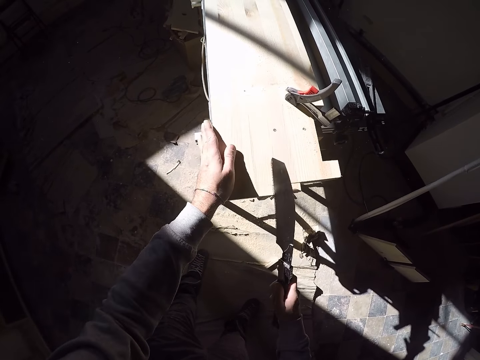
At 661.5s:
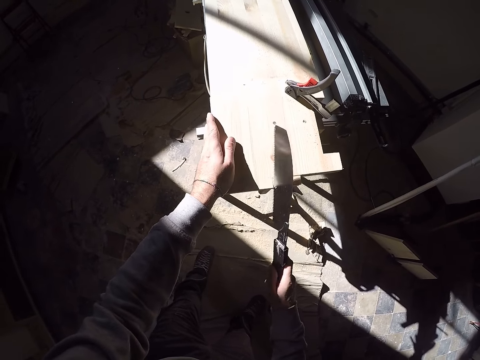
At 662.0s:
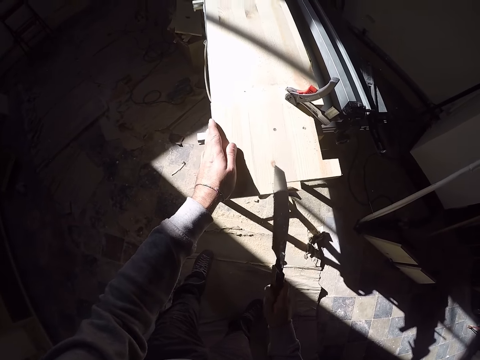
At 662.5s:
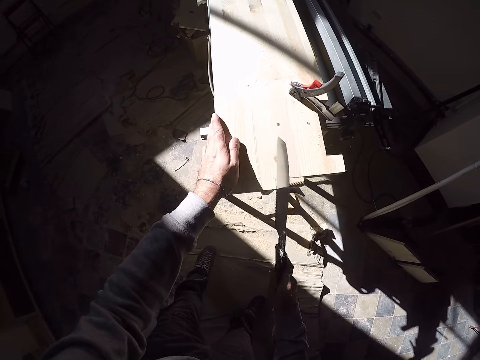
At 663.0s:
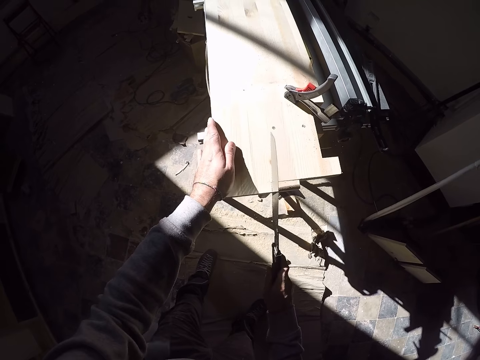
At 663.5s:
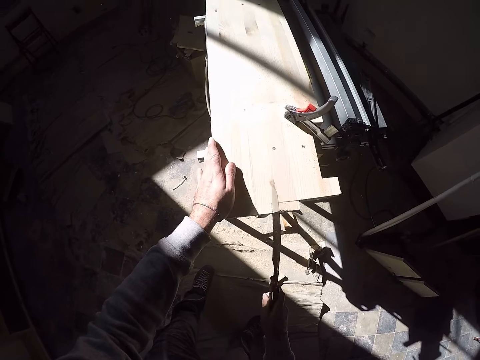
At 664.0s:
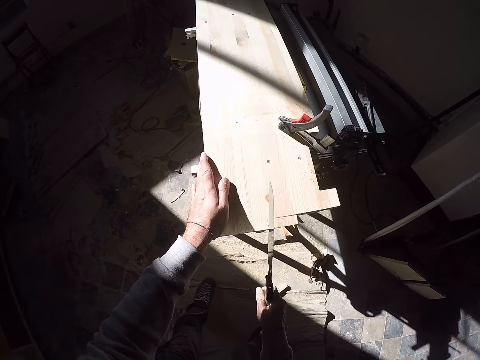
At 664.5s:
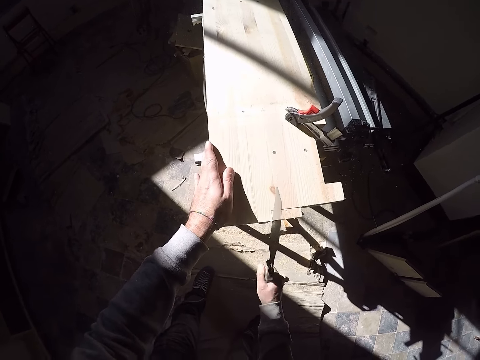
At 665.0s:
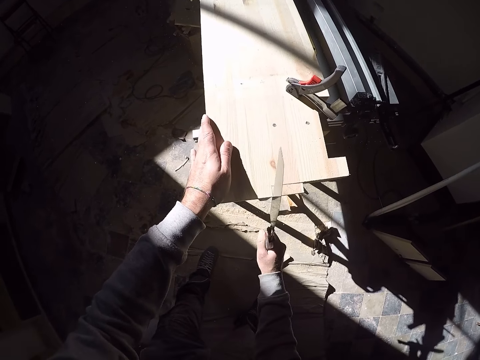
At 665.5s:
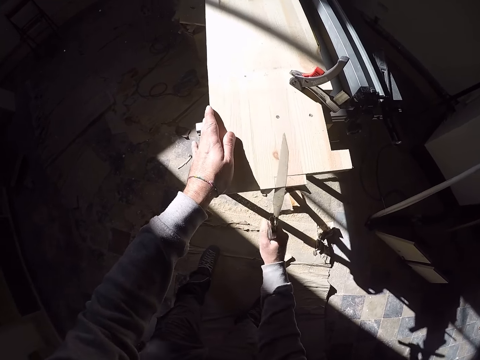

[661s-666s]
The camera wearer holds the plank to the jointer with his left hand and cuts the plank on the jointer with the handsaw in his right hand.

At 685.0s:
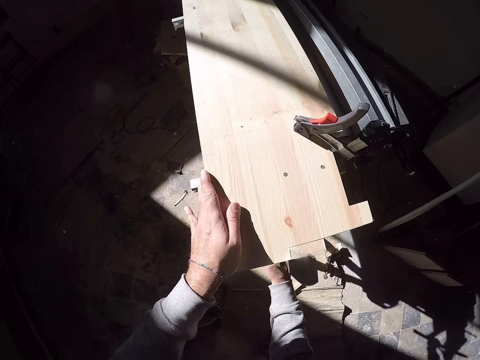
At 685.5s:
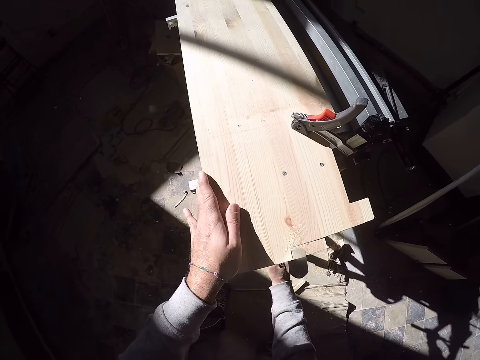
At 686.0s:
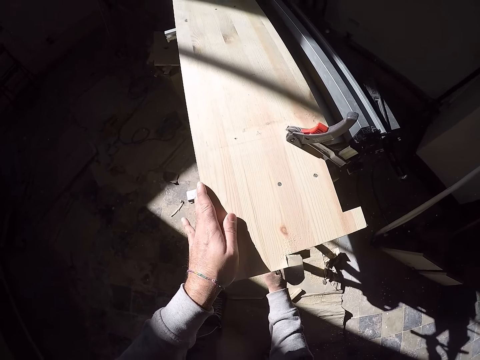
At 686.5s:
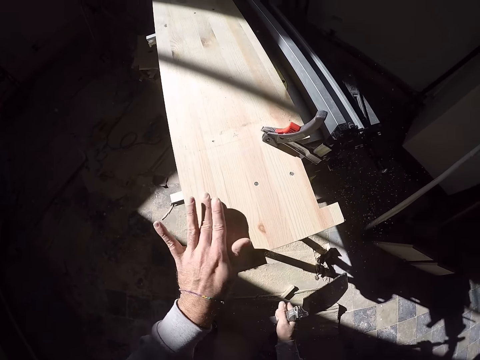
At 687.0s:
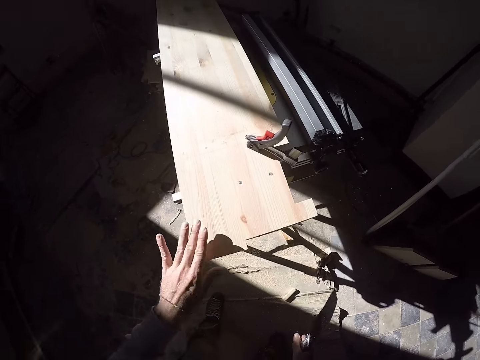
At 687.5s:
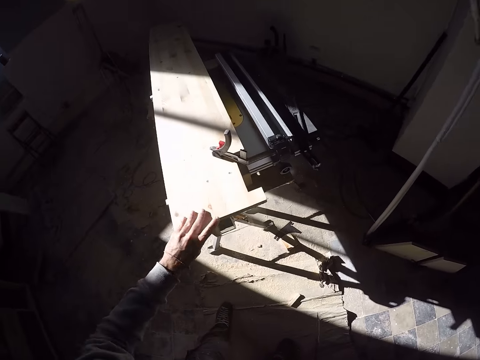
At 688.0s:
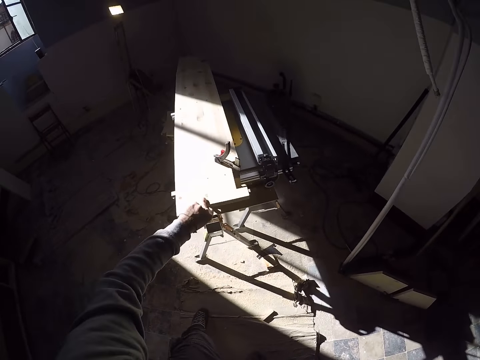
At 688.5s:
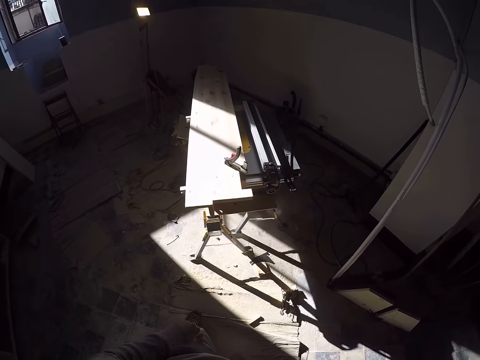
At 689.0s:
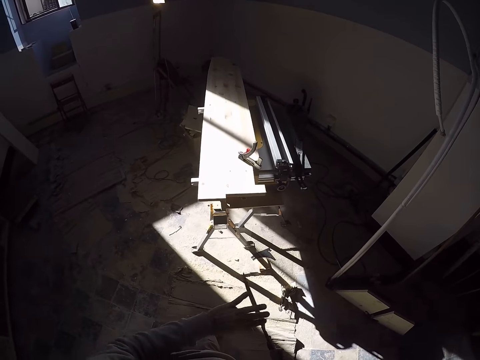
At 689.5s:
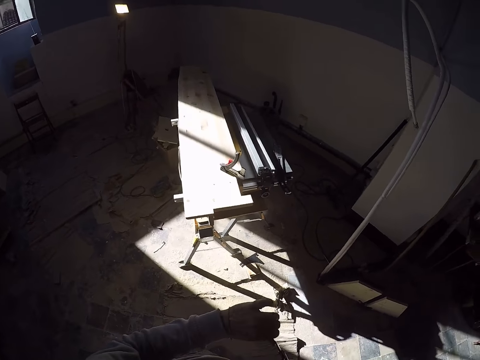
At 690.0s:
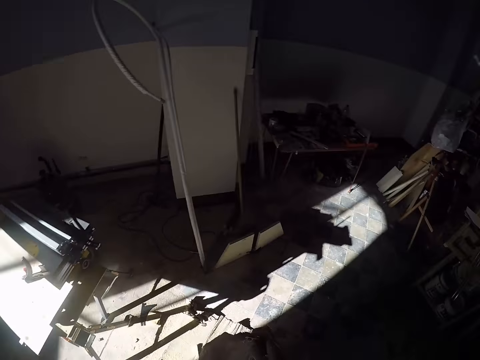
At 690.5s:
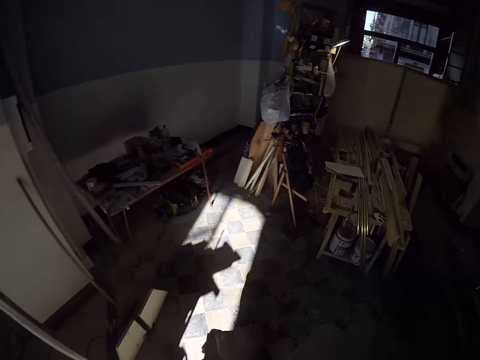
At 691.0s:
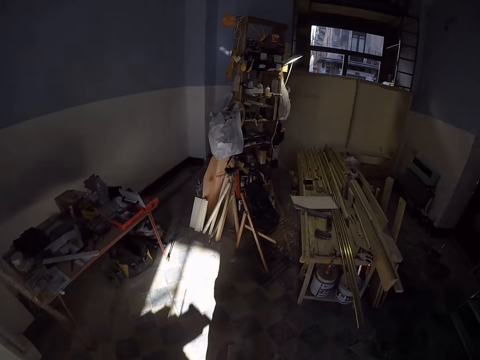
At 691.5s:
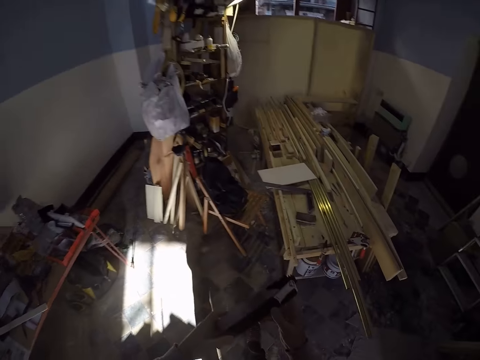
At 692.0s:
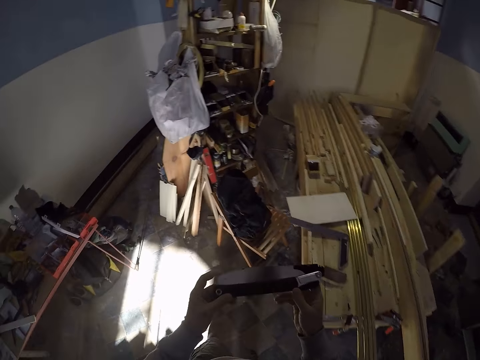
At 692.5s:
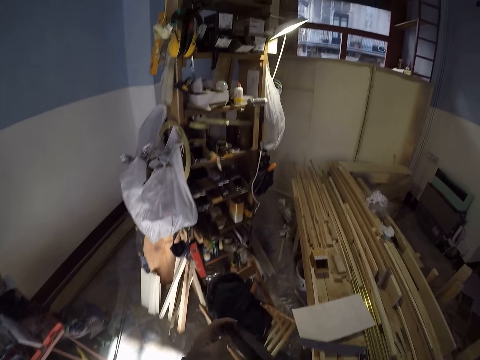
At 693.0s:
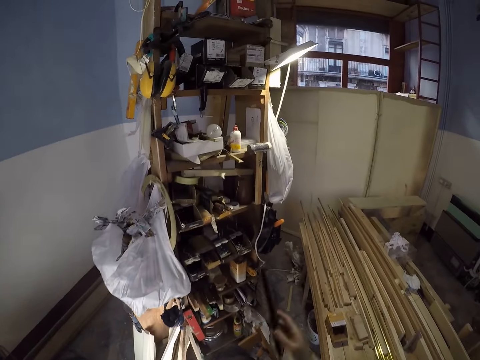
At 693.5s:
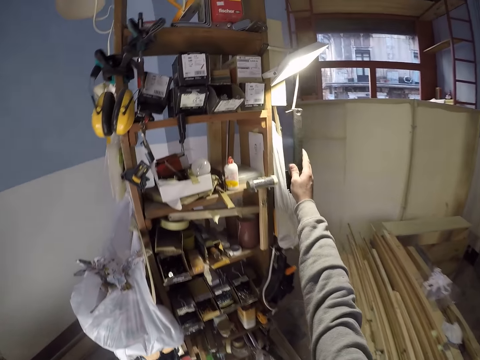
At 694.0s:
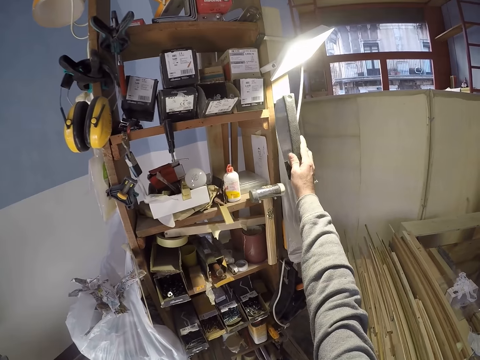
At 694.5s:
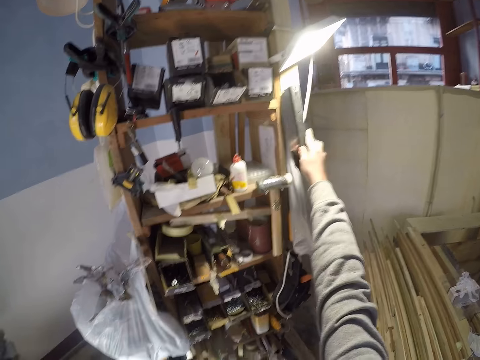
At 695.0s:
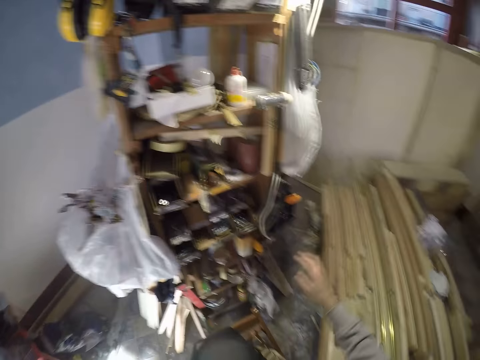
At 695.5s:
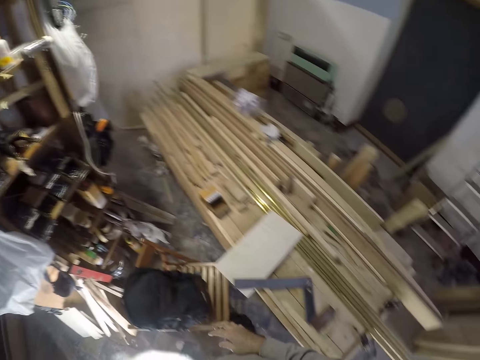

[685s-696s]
The camera wearer dusts the plank on the jointer with his left hand. He supports the handsaw in his right hand with his left hand. He walks from the jointer to a shelf in the workshop. He hangs the handsaw on the shelf with his right hand.

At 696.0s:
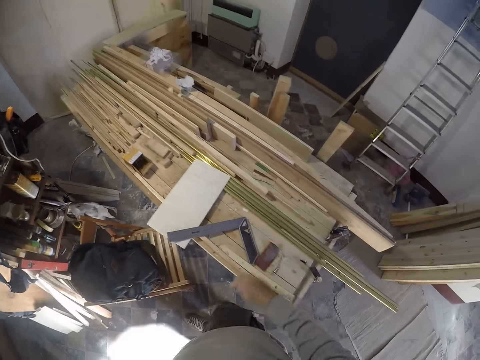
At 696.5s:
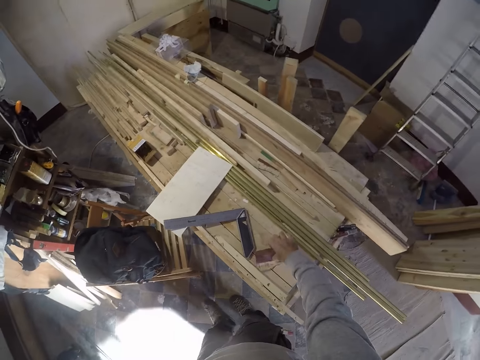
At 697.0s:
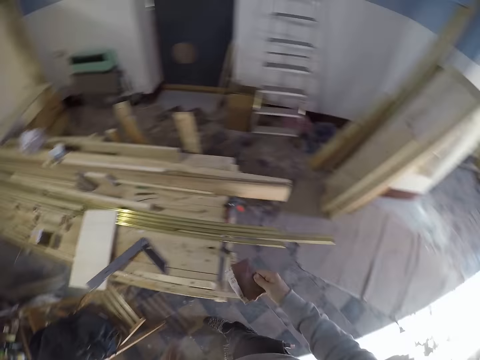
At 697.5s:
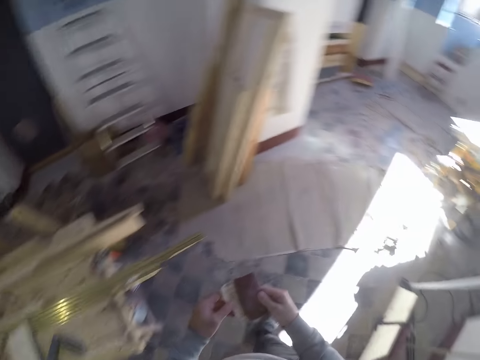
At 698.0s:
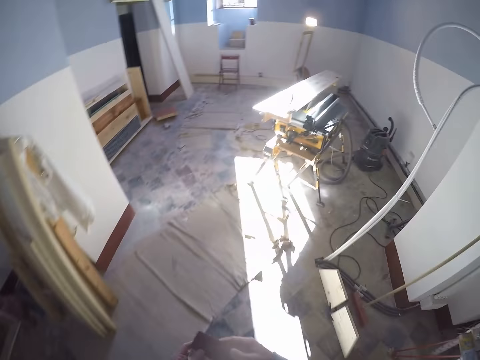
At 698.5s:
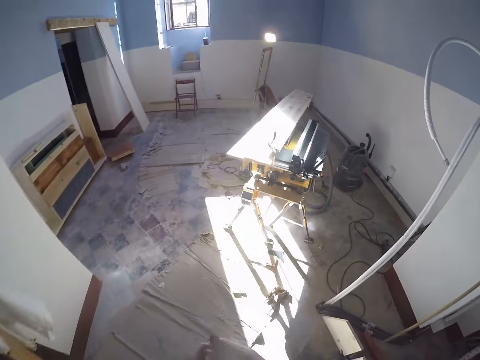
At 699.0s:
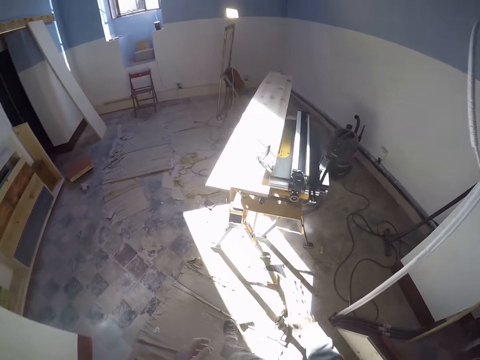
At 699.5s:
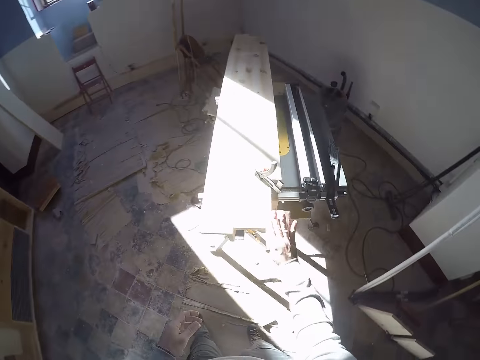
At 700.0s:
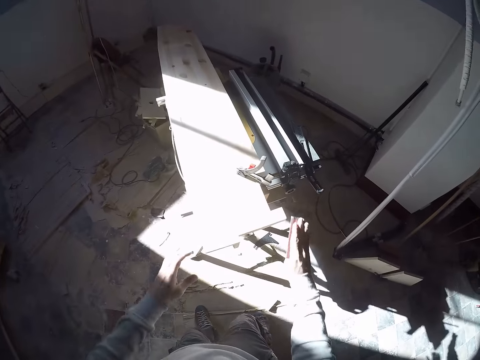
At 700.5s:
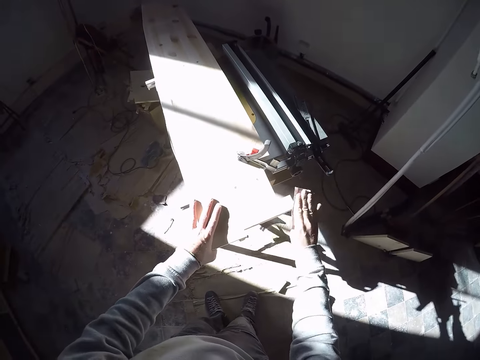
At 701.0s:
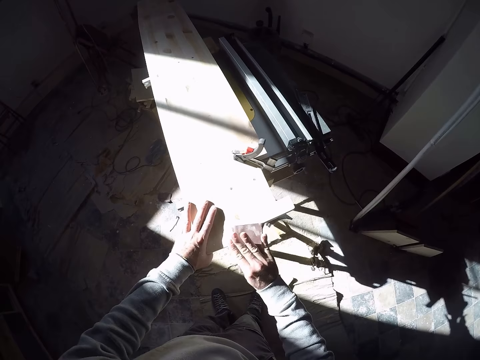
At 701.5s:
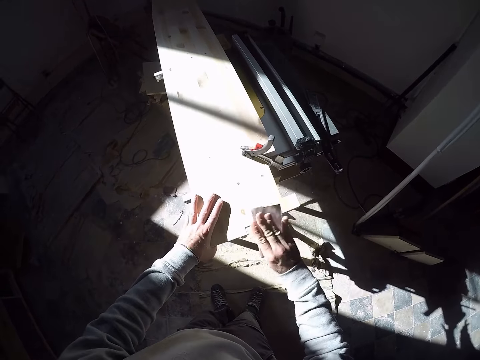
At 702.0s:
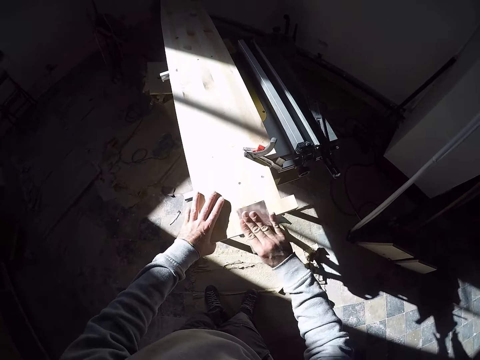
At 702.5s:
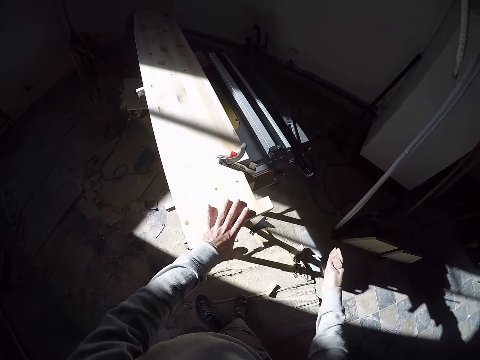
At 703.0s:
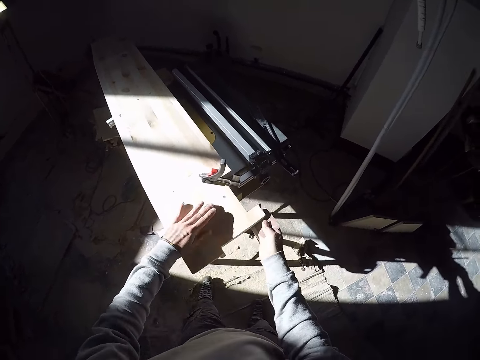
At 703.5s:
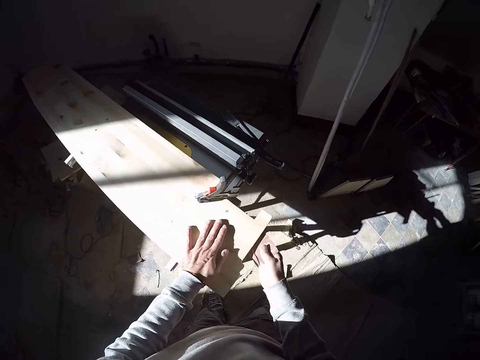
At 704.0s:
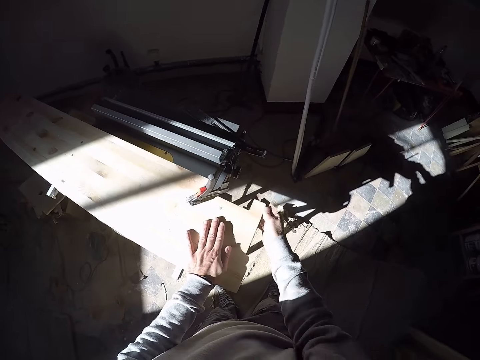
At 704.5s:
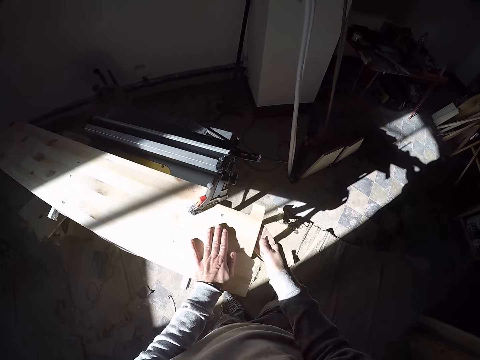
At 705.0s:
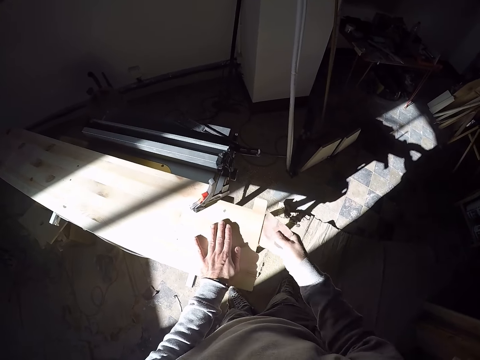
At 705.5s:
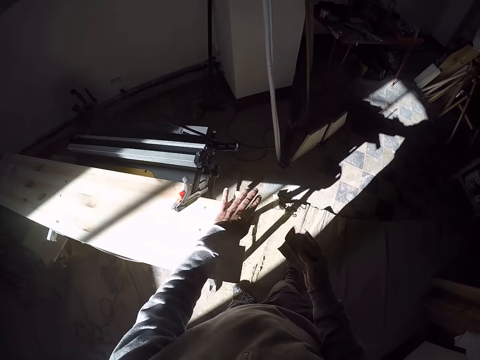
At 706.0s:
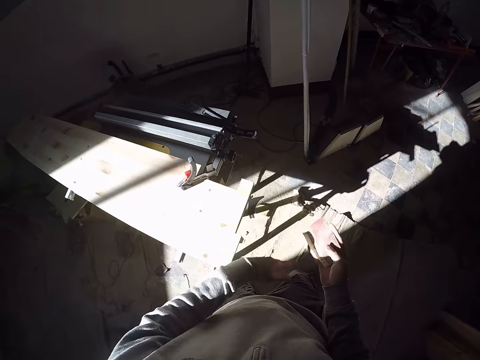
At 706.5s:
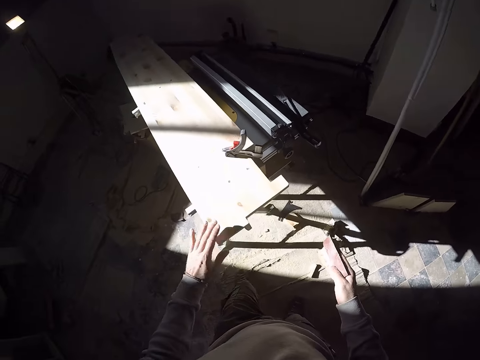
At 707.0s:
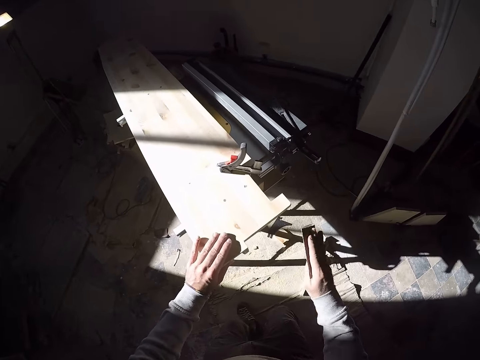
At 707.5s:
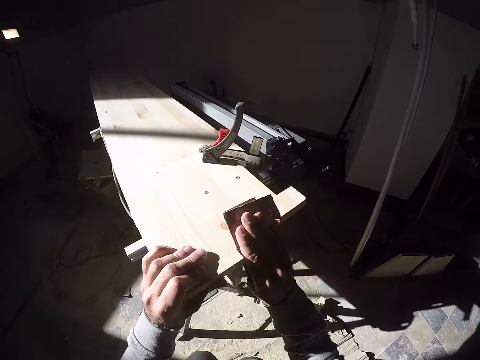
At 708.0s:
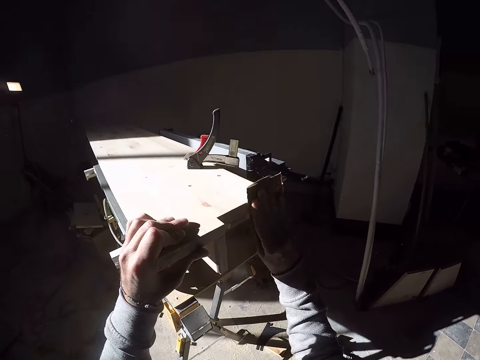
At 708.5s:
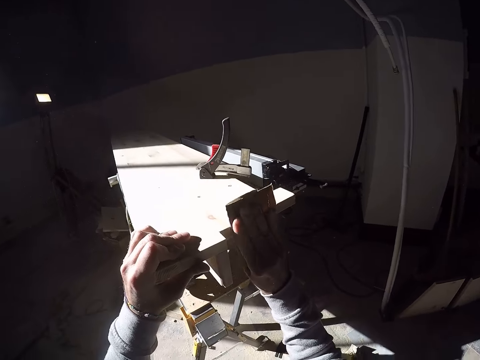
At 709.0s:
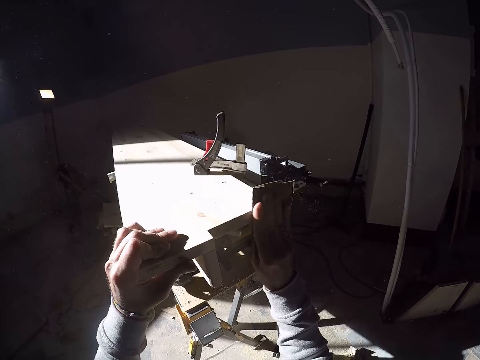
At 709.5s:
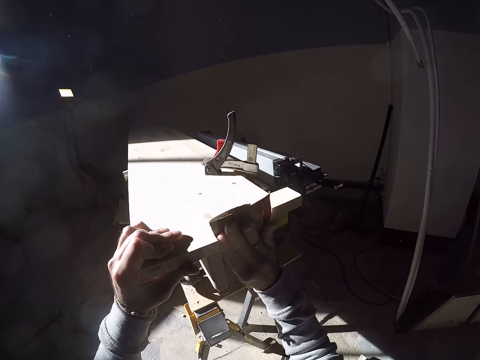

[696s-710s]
The camera wearer picks up sandpaper from a pile of planks with his right hand. He holds the sandpaper with both hands. He walks in the workshop. He files the edge of the plank on the jointer with the sandpaper in his right hand. He holds the plank to the jointer with his left hand. He dusts the sandpaper in his right hand with his left hand. He holds the plank to the jointer with his left hand. He files the plank on the jointer with the sandpaper in his right hand. He dusts the plank on the jointer with his left hand. He holds the plank to the jointer with his left hand. He files the plank on the jointer with the sandpaper in his right hand.
